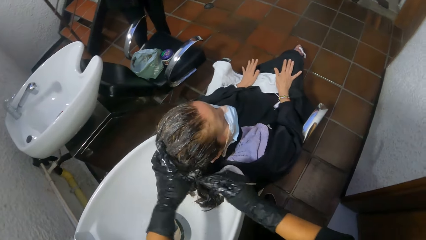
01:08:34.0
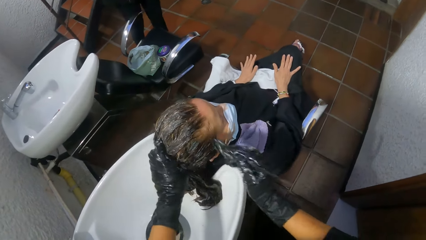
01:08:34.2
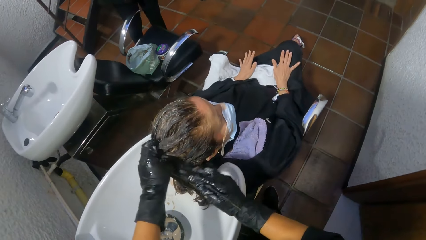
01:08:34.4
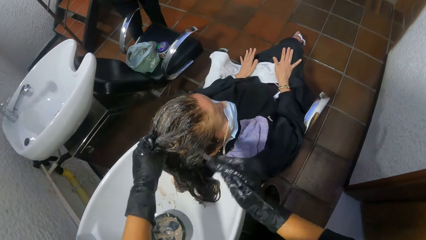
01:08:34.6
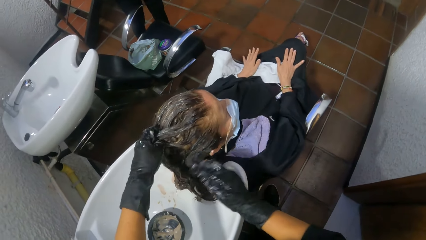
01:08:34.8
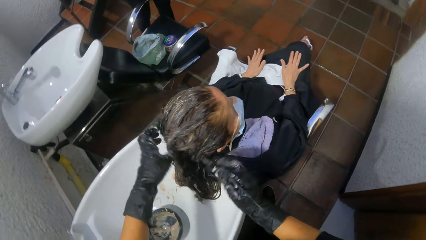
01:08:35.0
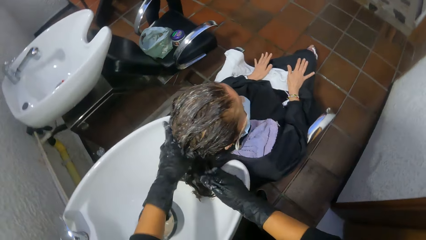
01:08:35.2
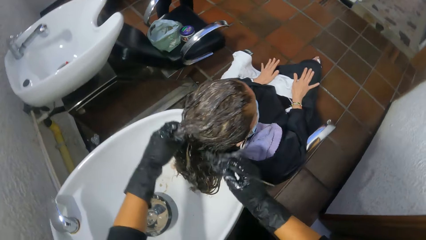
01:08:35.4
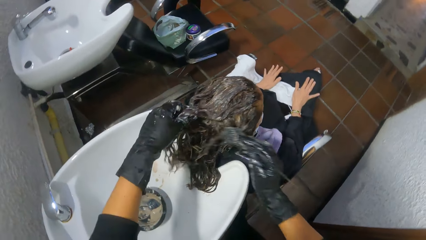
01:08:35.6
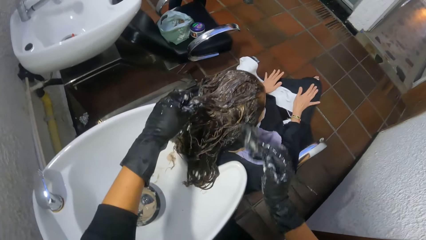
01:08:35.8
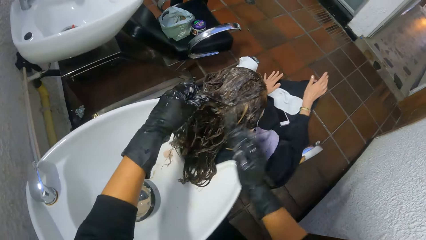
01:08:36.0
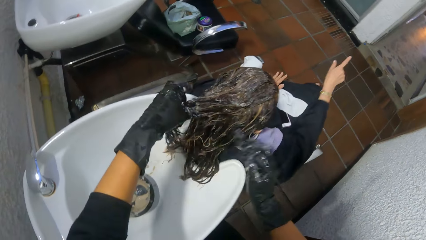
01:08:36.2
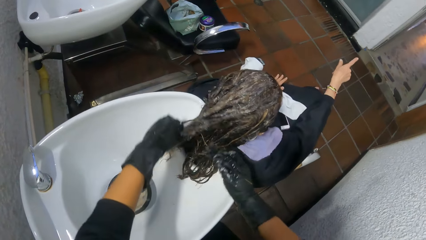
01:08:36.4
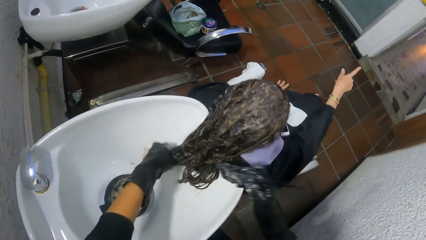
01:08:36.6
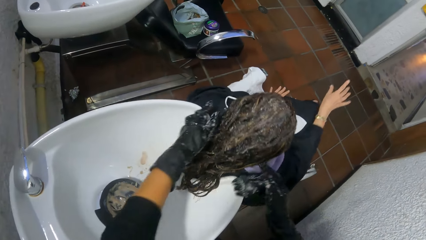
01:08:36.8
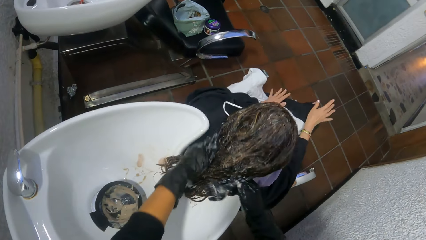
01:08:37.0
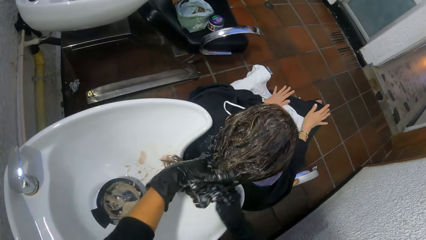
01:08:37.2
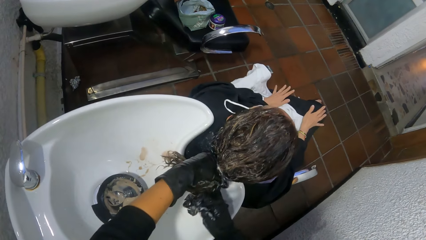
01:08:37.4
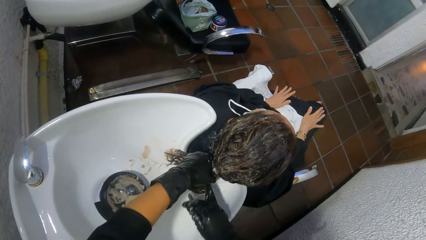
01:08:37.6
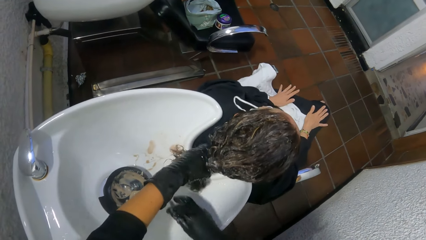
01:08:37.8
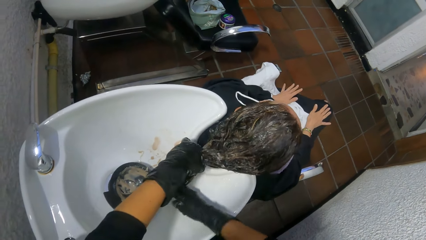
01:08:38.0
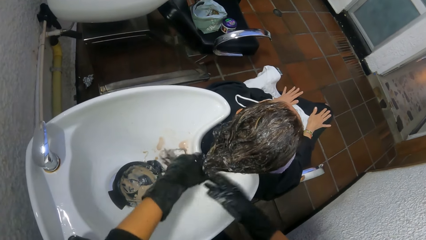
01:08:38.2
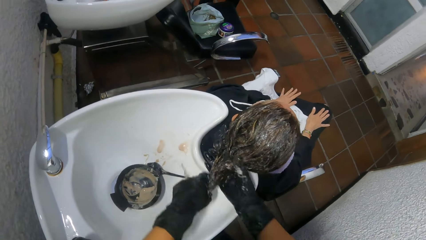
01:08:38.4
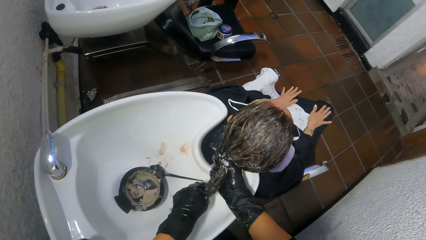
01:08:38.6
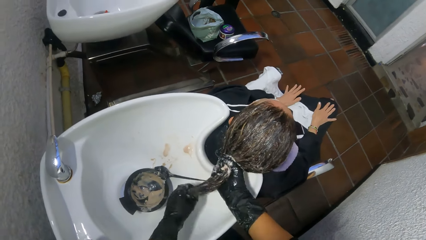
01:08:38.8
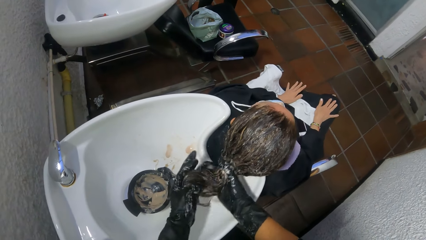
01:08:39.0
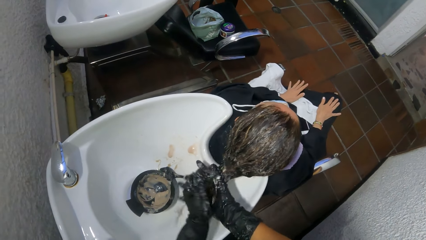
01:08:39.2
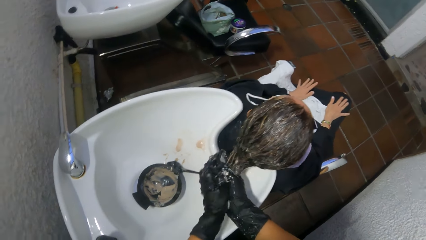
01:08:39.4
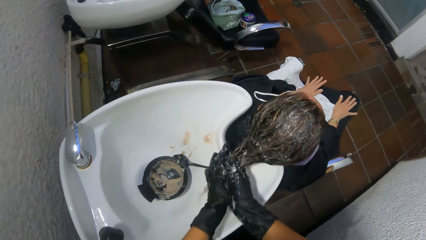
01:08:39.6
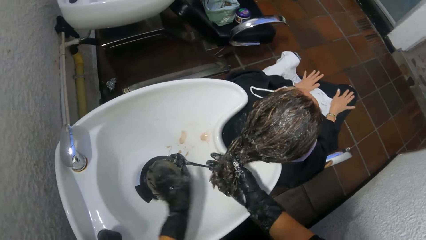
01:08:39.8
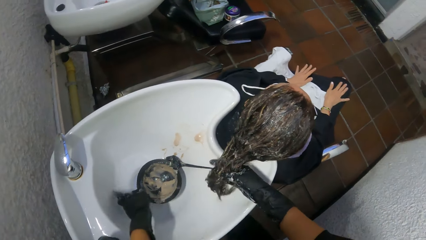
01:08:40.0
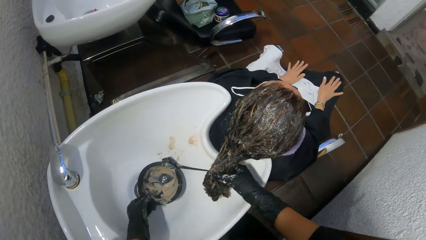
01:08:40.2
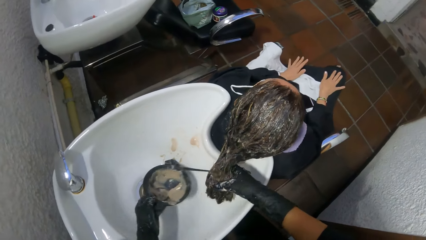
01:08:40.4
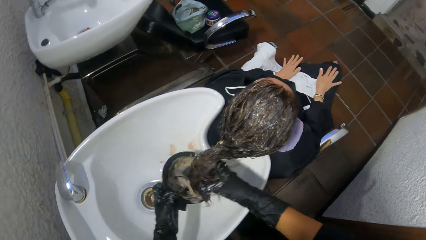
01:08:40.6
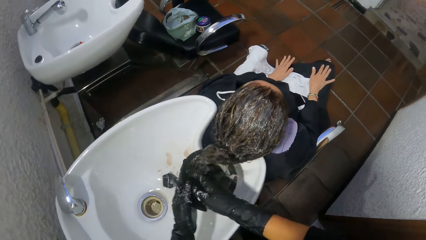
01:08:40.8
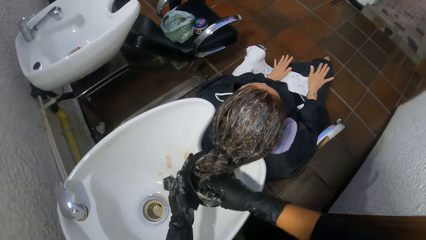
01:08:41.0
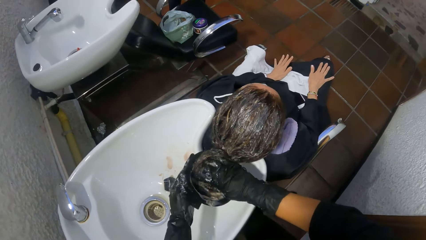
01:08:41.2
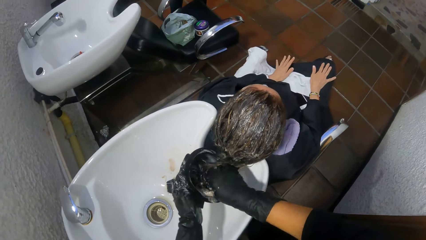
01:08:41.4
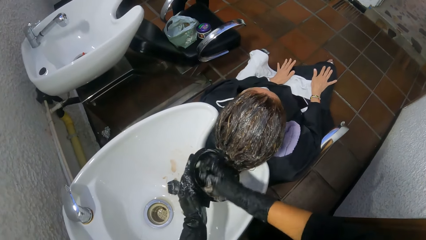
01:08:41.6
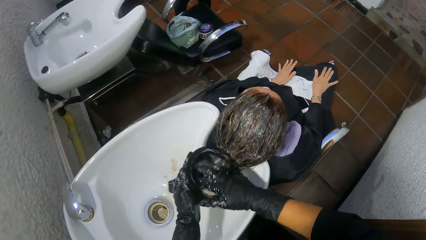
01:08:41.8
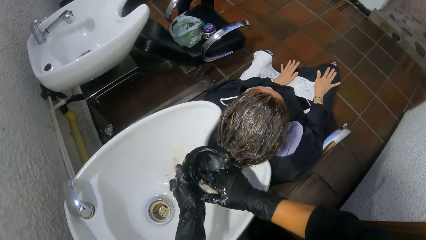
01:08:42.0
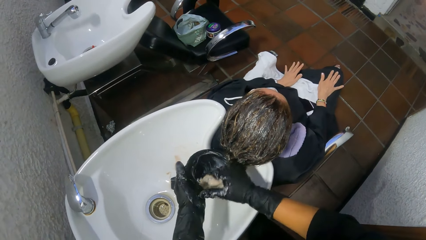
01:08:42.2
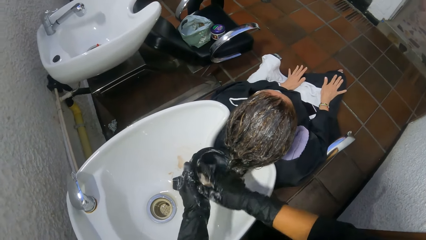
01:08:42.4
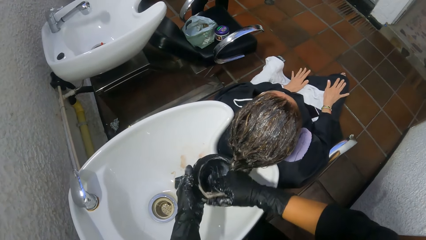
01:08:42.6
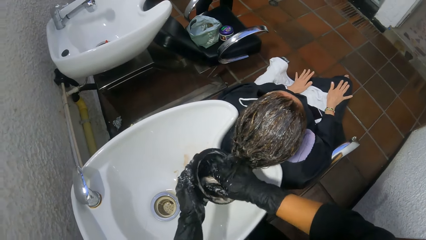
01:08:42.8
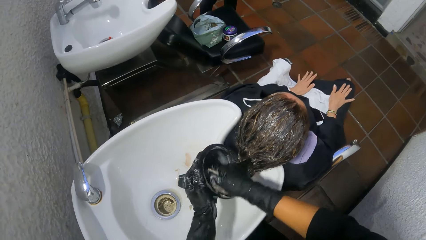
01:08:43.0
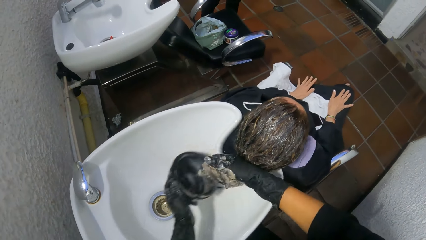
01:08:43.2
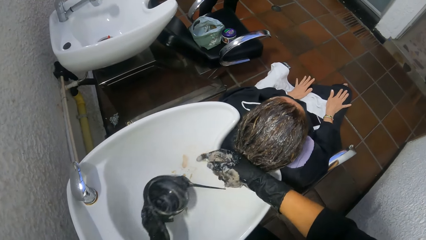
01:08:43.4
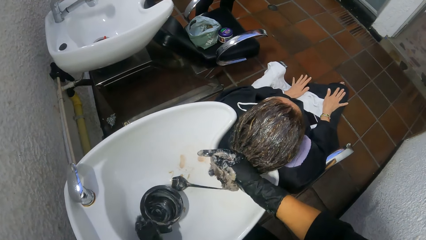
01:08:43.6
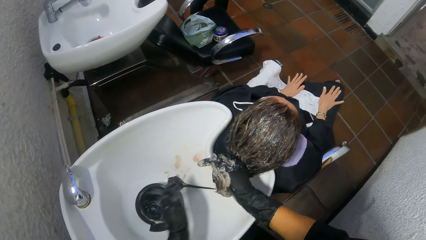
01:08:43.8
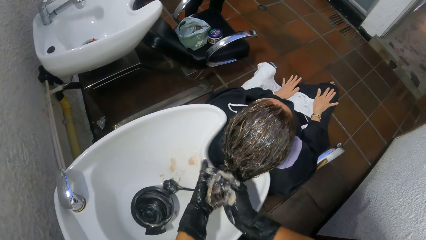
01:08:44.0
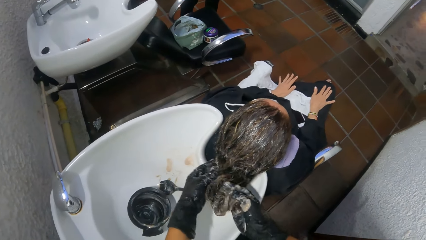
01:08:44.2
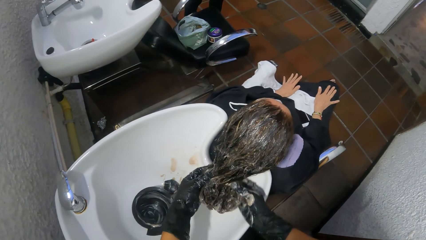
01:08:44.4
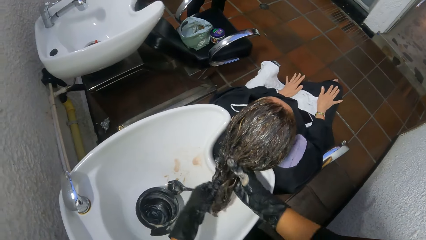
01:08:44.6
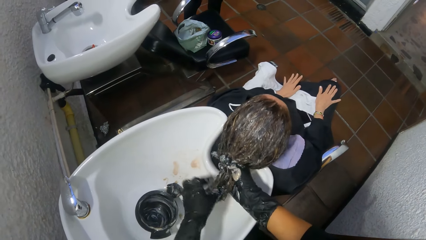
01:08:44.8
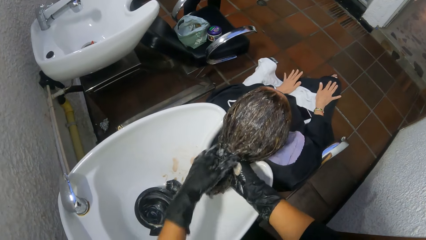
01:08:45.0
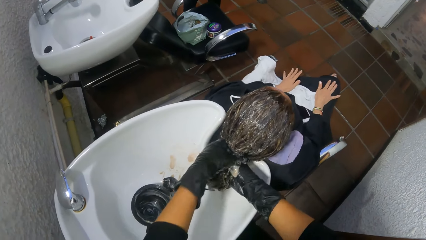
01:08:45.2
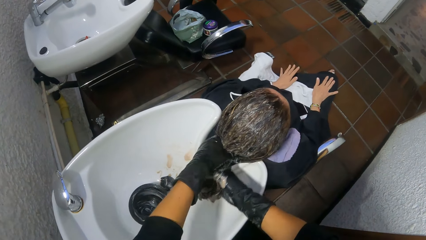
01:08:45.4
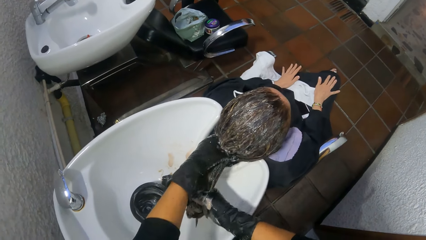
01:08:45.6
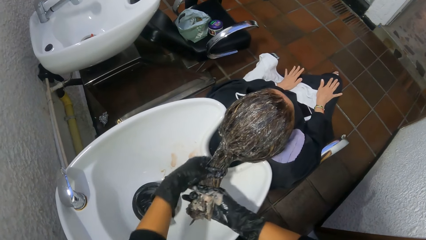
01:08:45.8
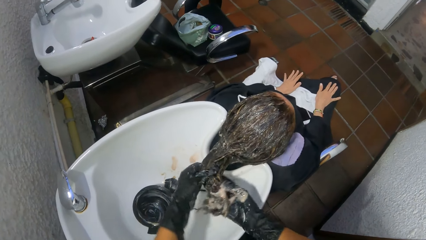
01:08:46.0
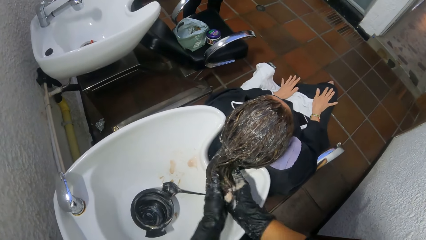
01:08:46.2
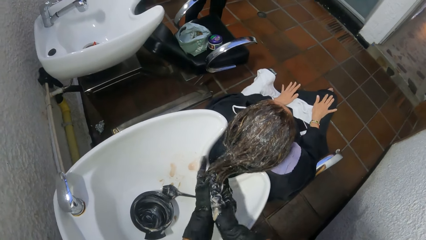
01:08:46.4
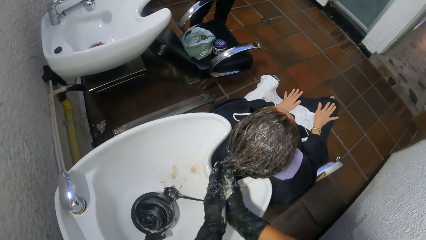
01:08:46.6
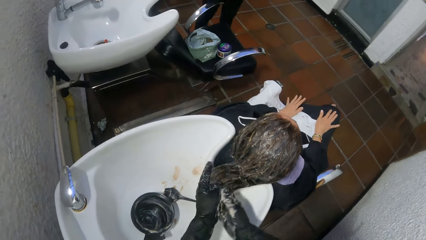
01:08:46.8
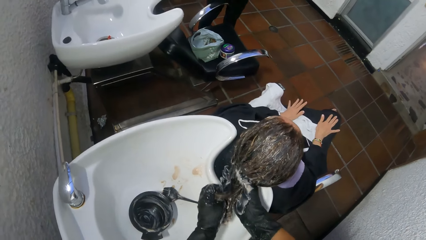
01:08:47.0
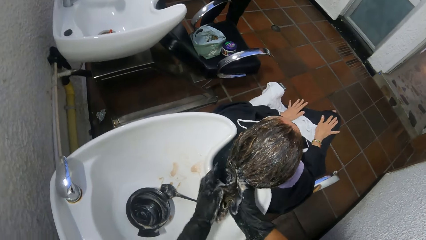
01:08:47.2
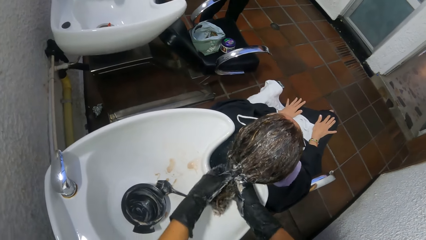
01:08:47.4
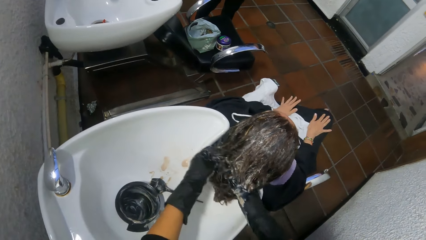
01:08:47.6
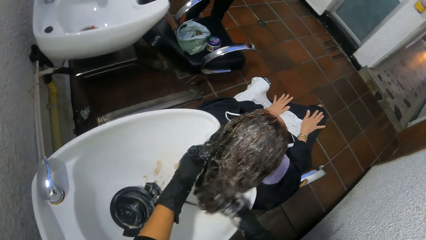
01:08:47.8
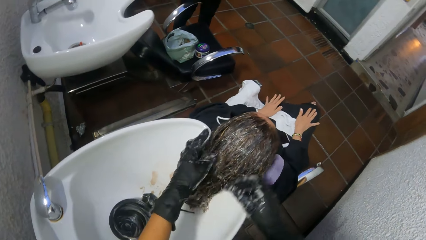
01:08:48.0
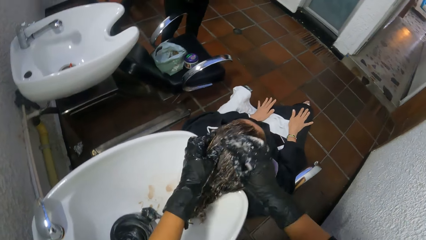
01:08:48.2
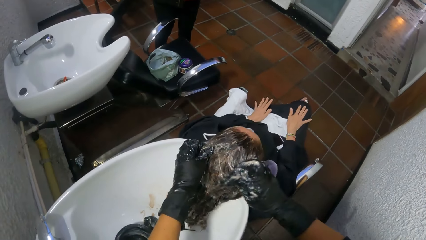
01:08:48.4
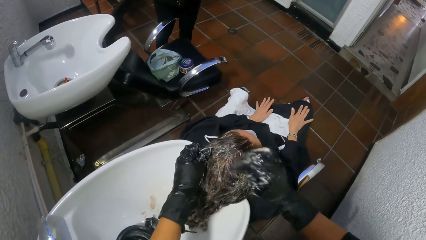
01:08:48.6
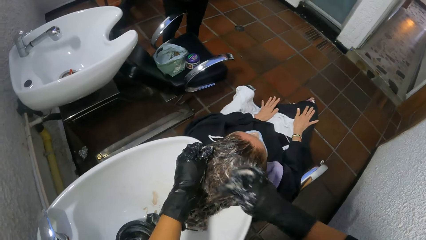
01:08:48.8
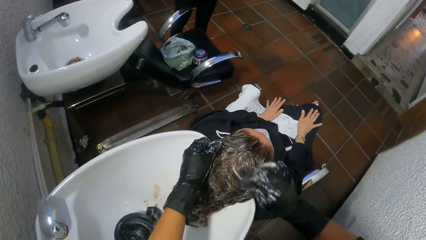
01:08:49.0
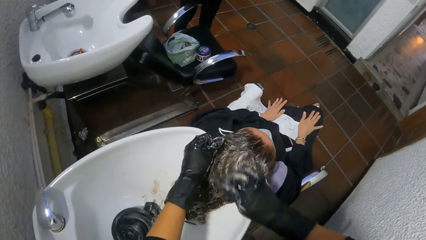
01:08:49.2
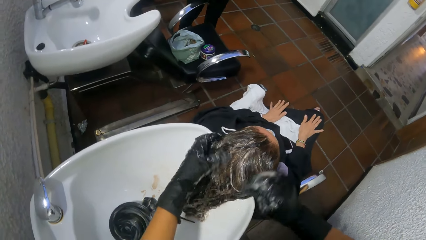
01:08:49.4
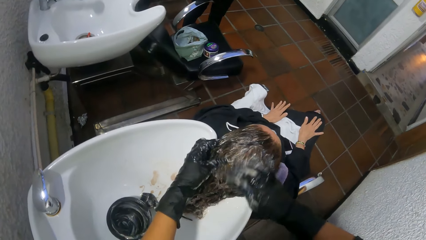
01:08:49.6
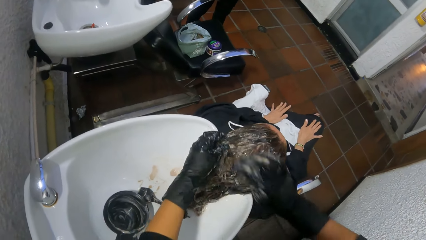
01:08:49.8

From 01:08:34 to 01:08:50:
The woman gesticulates with her right hand. The camera wearer drops the brush in the shampoo bowl with her right hand. She picks up the hair conditioner container in the shampoo bowl with her left hand. She rubs the woman's hair in the plastic bowl in her left hand with her right hand. She dips the woman's hair in a bowl of dye. She massages the woman's hair in the shampoo bowl with both hands. She mixes the dye on the woman's head using hands.
